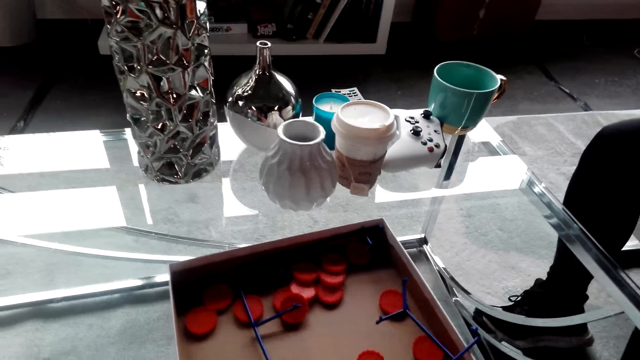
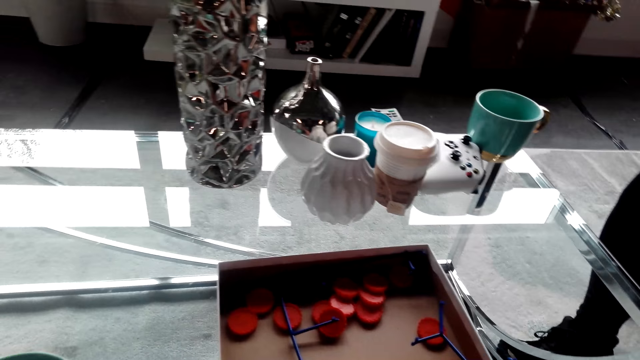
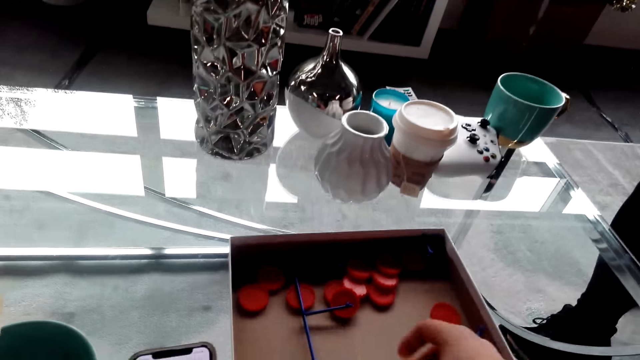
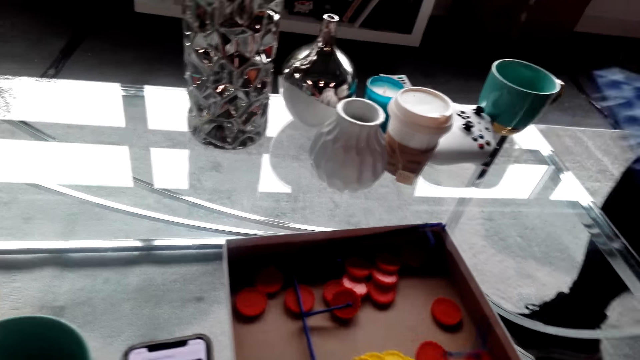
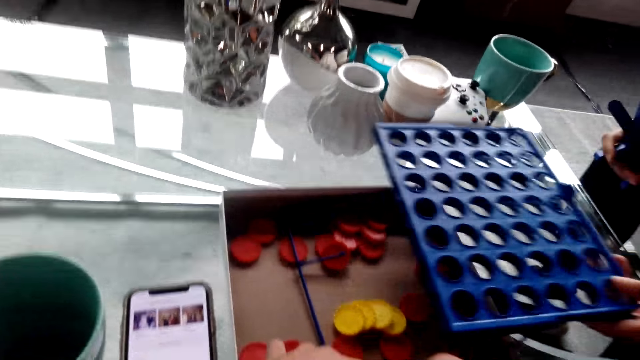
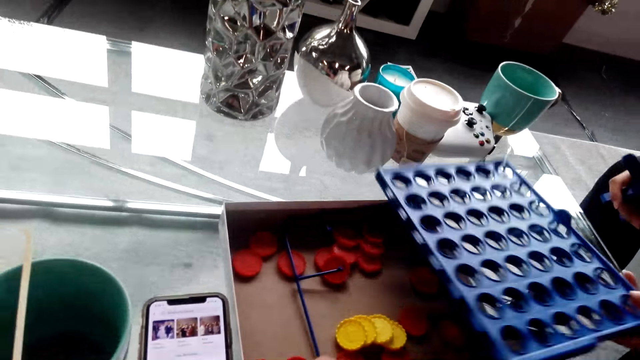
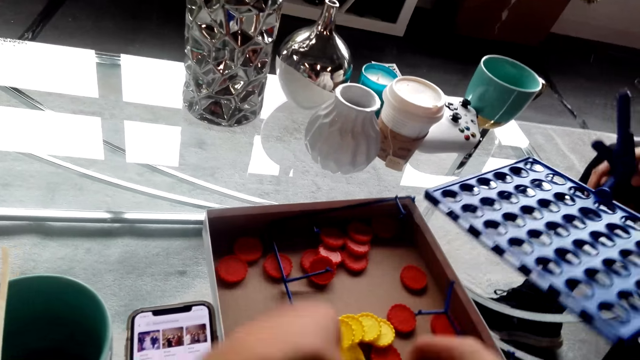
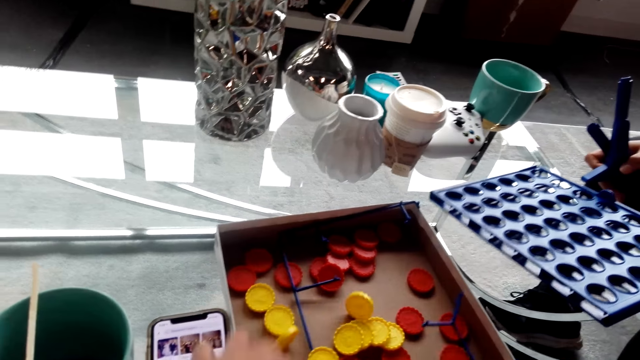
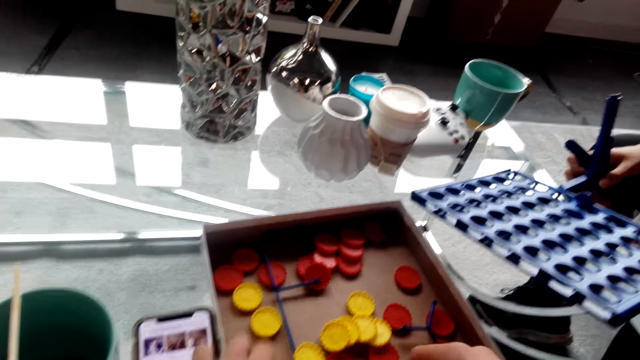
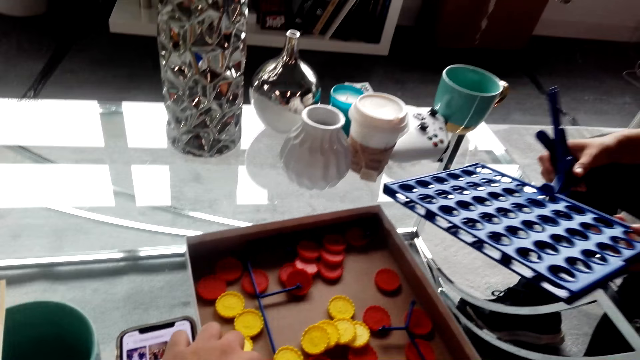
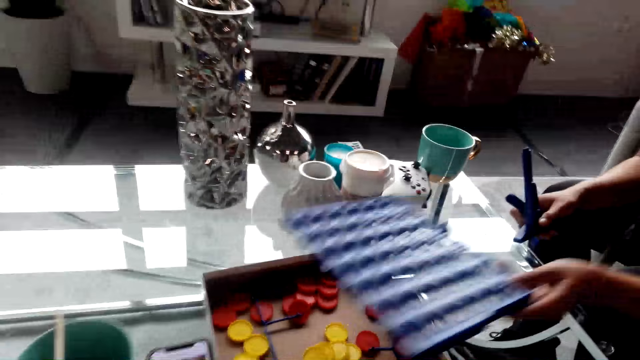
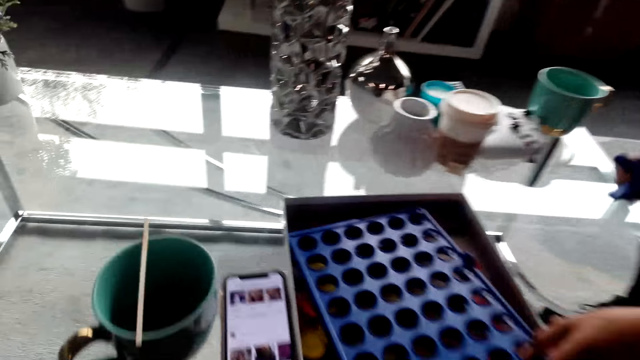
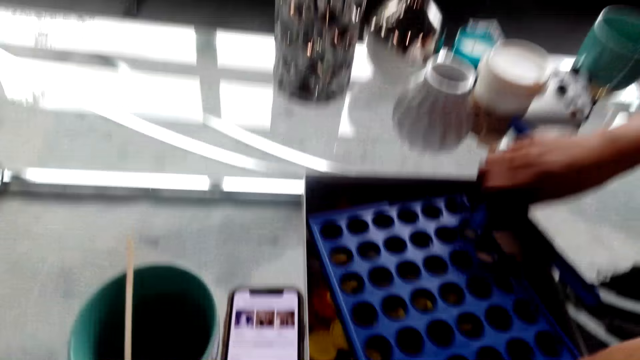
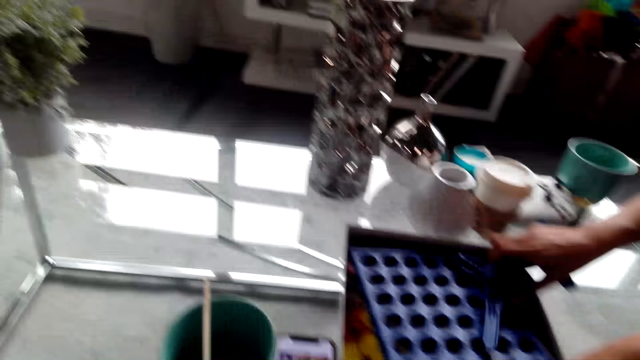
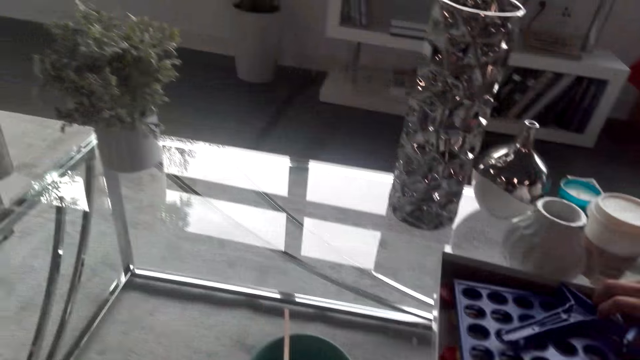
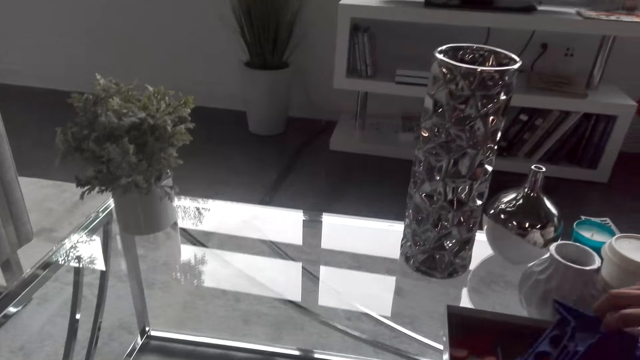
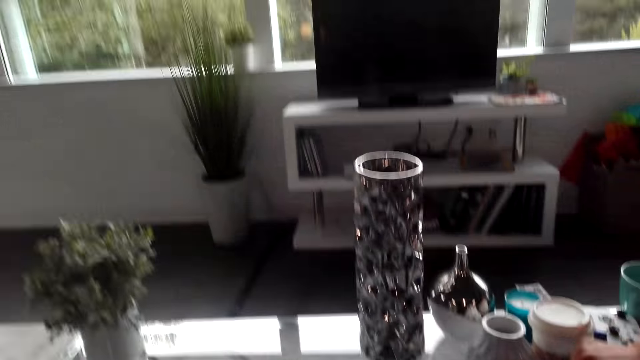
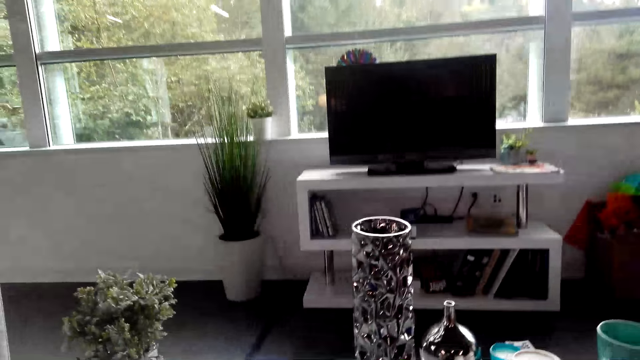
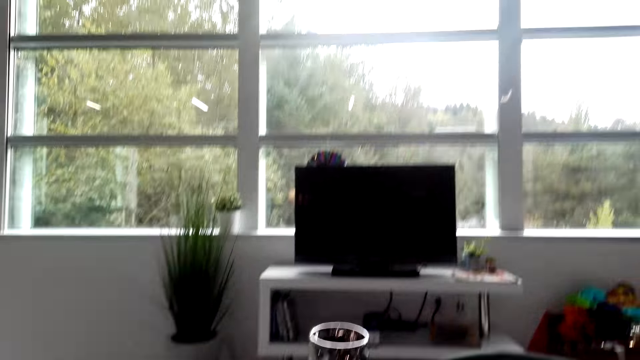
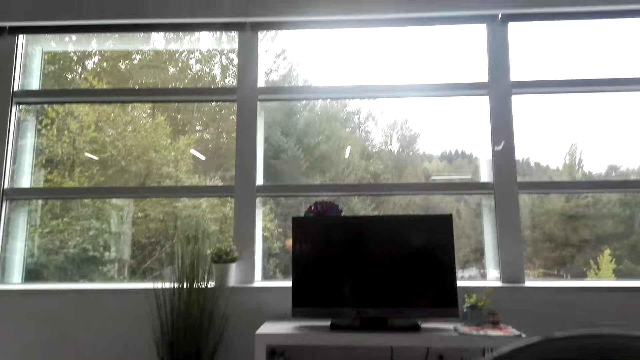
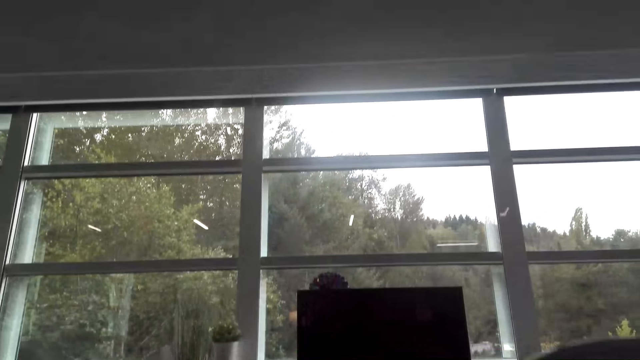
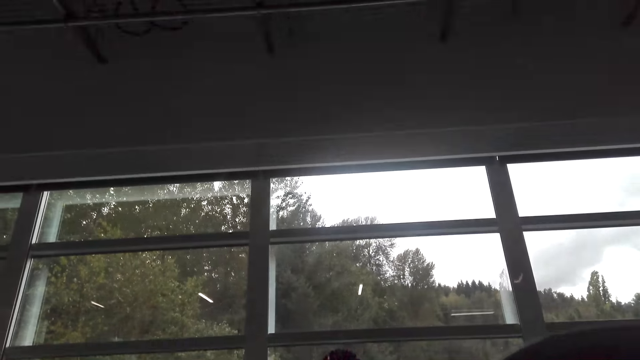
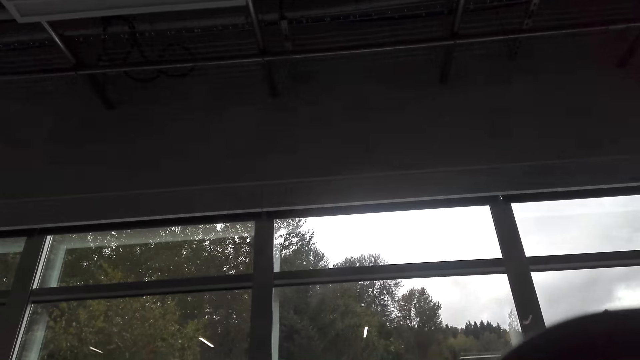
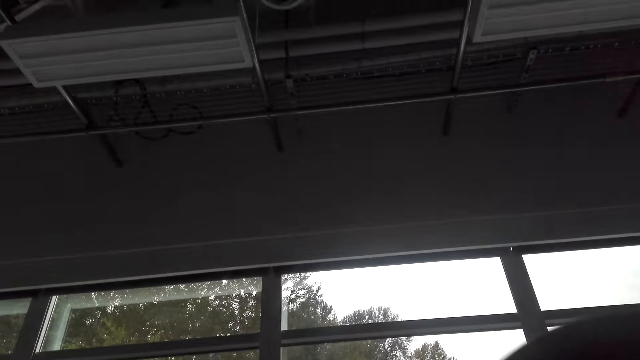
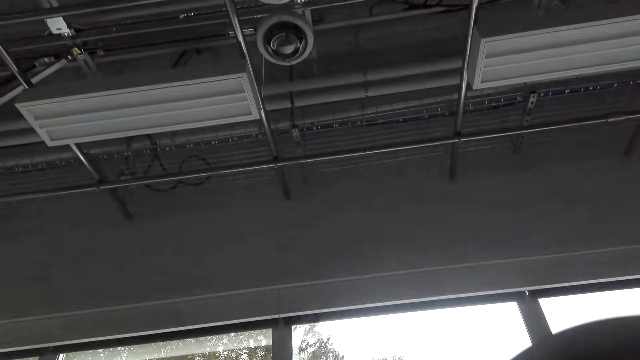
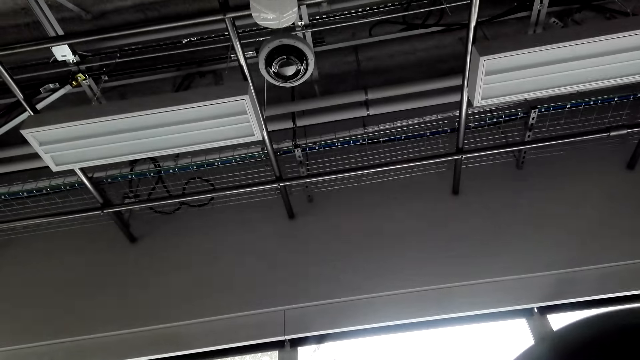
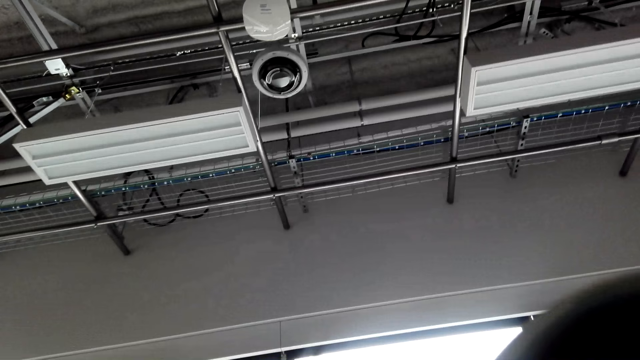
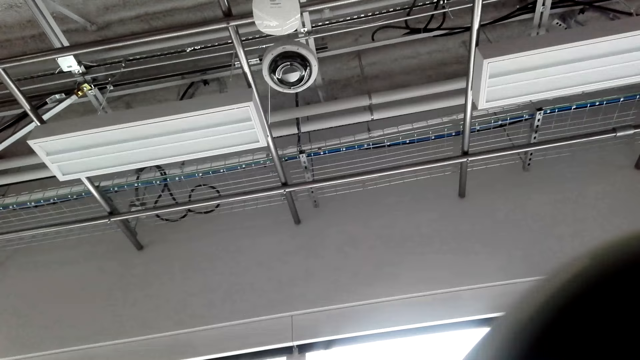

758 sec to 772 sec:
The camera wearer covers bottle tops. A person holds the rack. The person packs the rack. The camera wearer looks around. They do something.

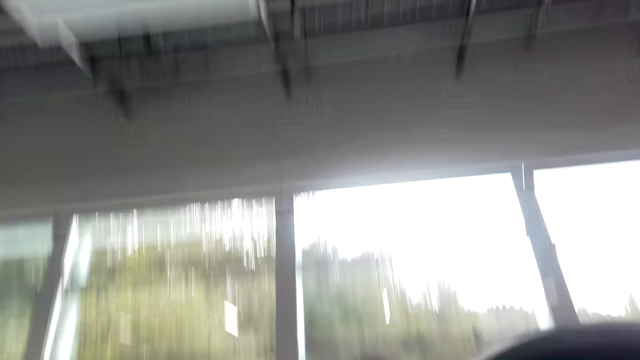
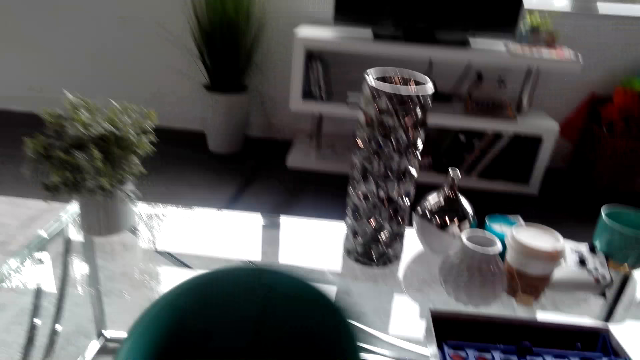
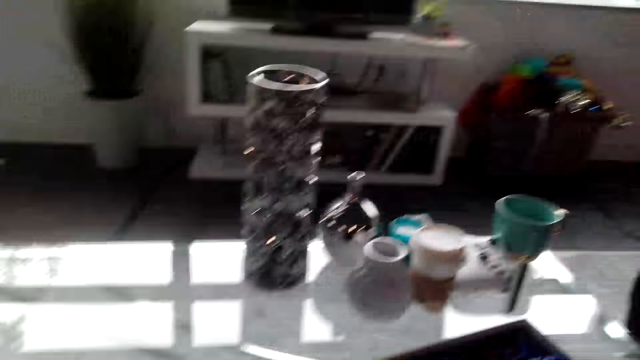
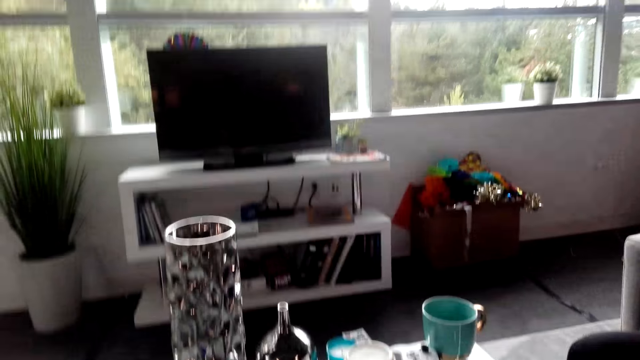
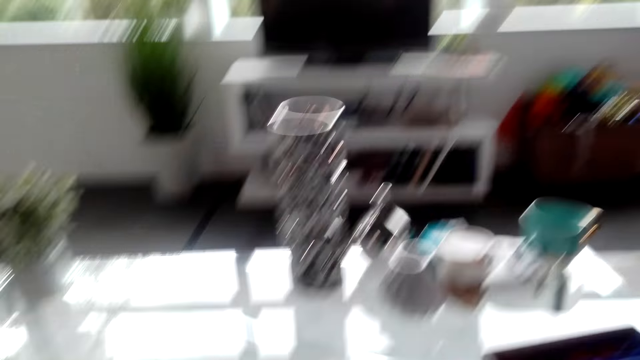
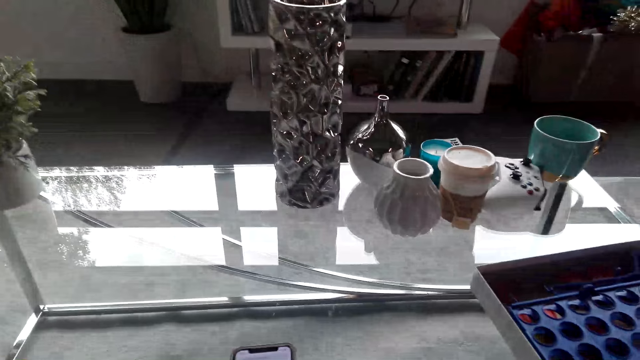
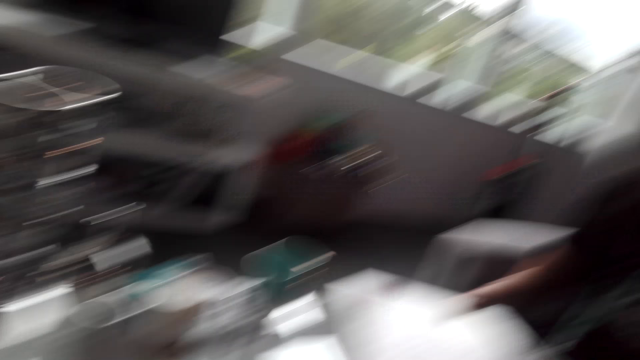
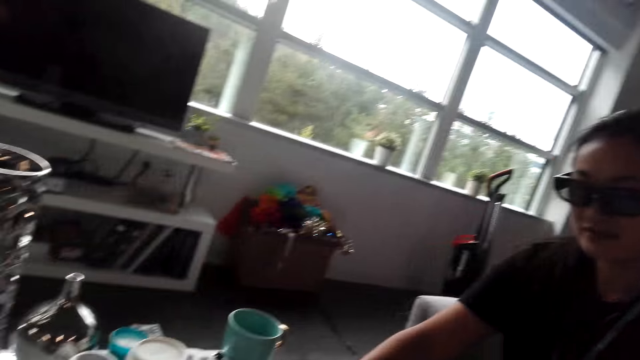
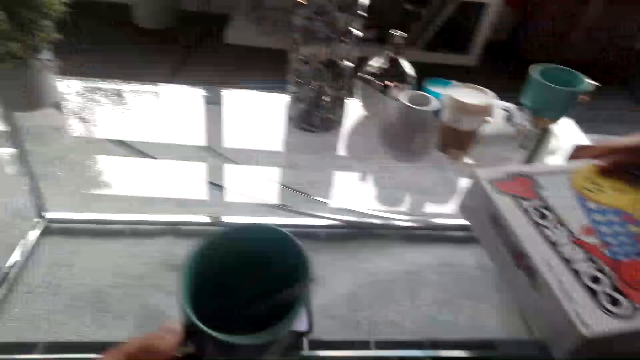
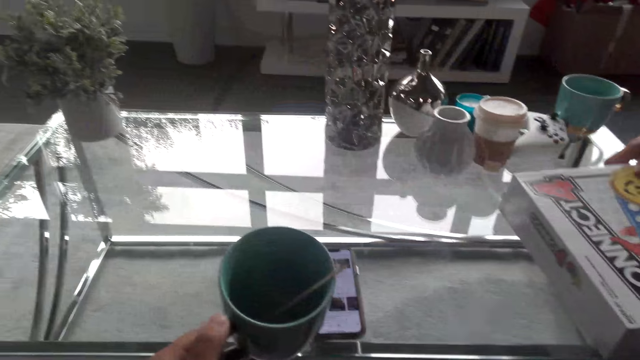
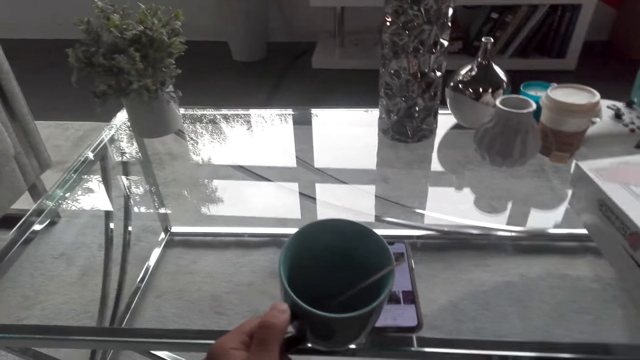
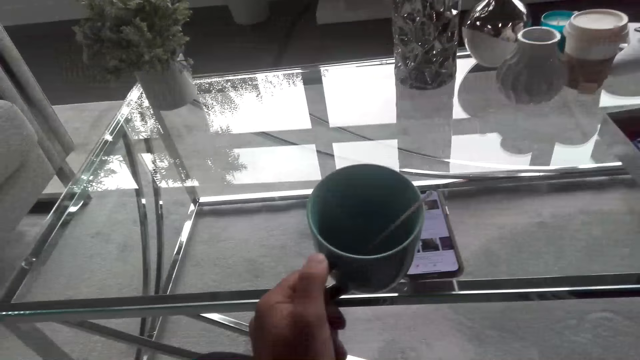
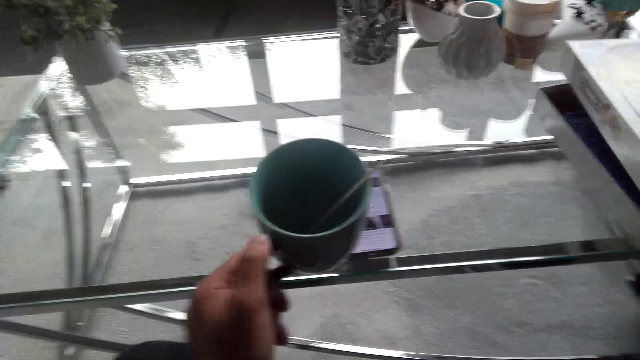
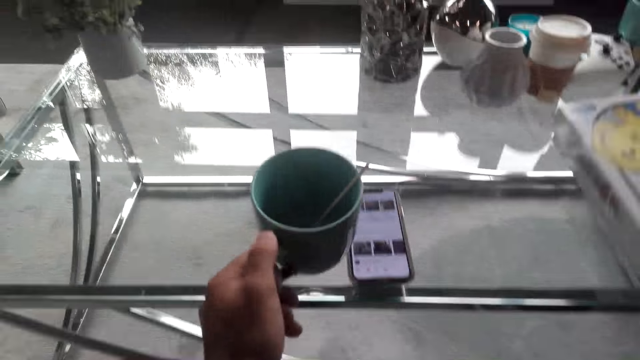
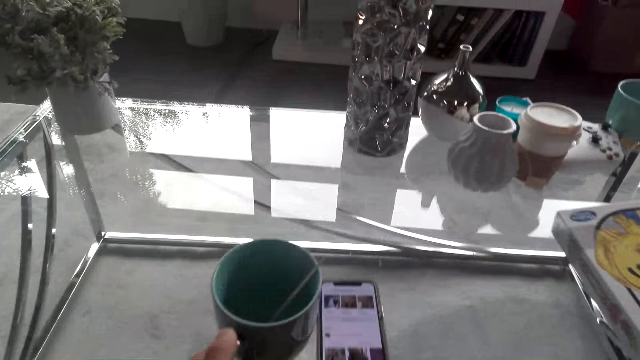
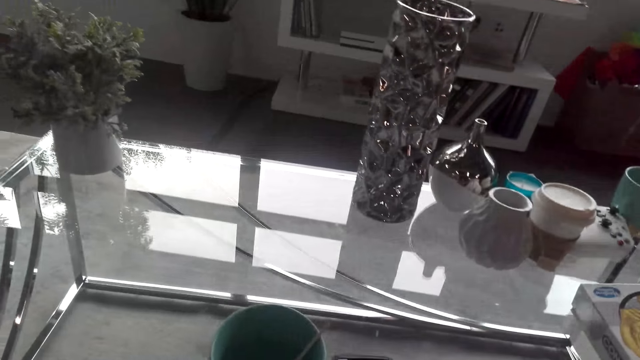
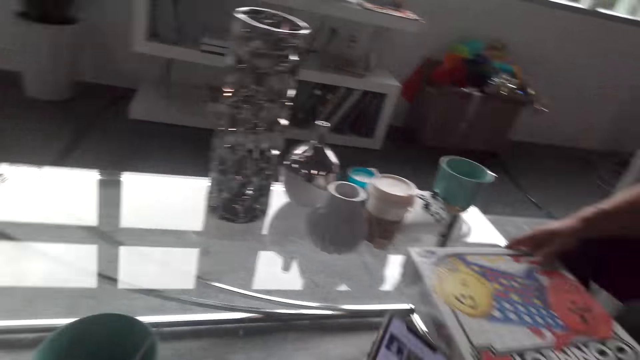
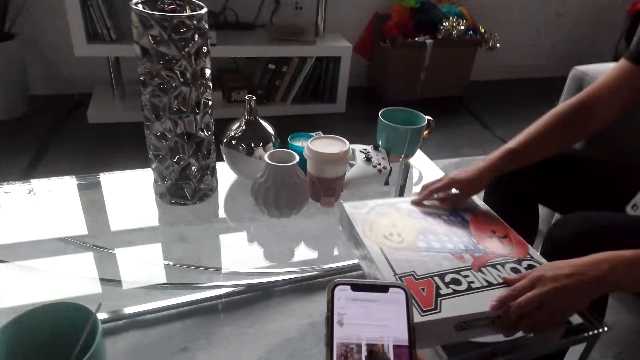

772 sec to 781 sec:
The camera wearer interacts with a lady. The lady opens a box. The lady closes the box. The camera wearer moves a mug. They put a cup on the table. The lady carries the box.
